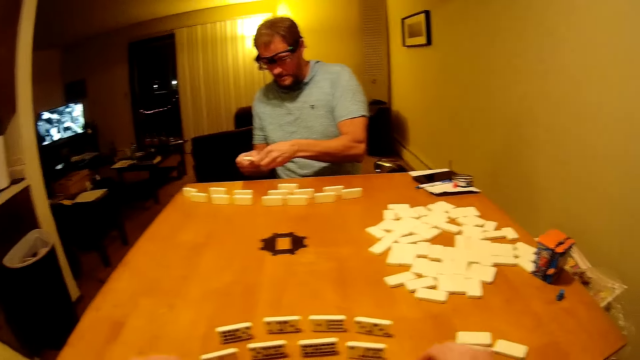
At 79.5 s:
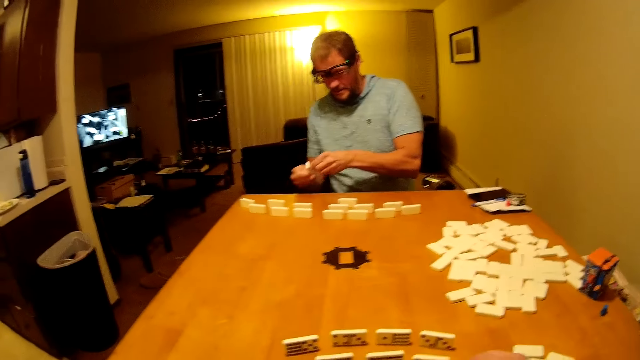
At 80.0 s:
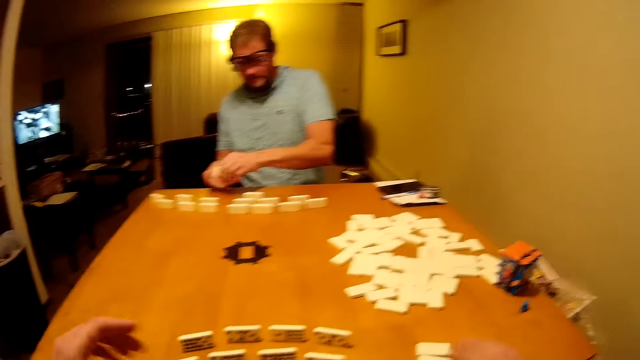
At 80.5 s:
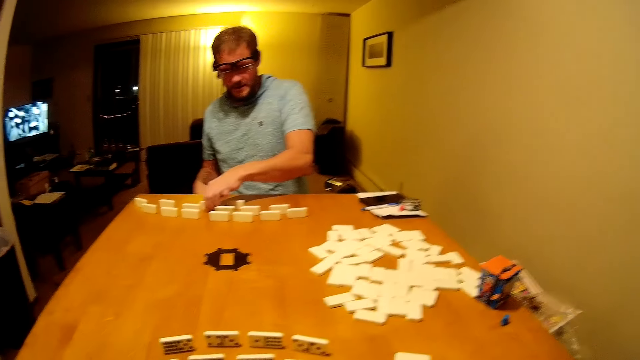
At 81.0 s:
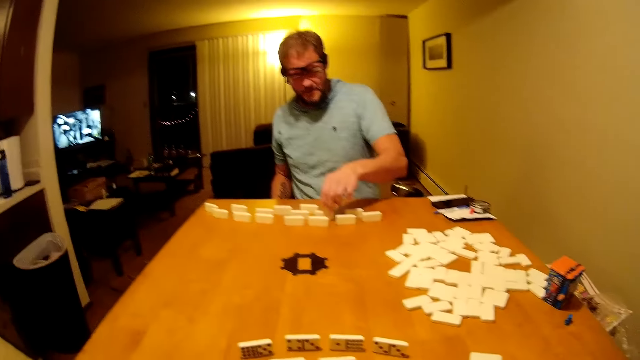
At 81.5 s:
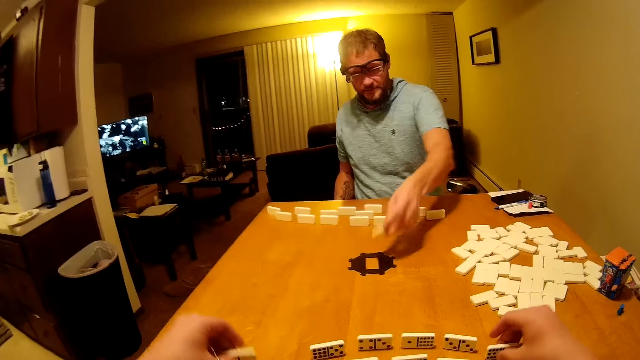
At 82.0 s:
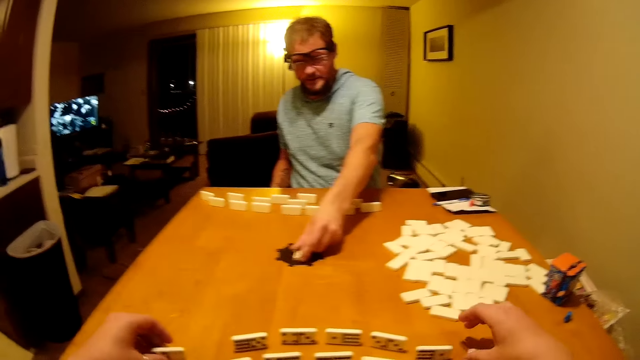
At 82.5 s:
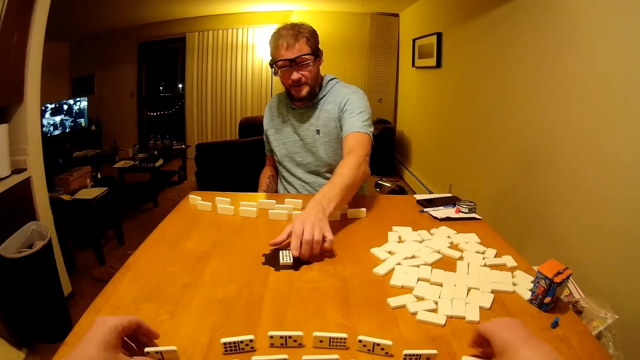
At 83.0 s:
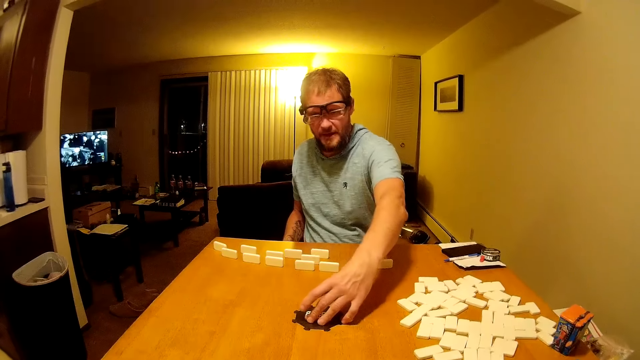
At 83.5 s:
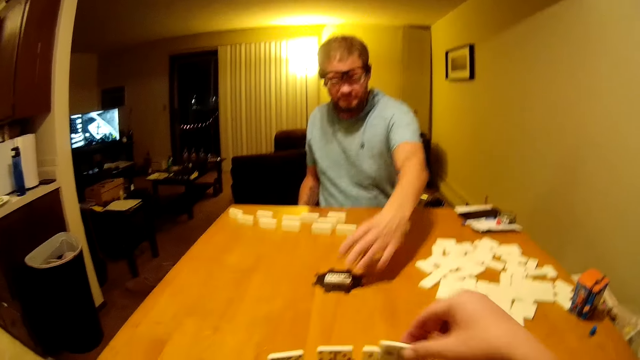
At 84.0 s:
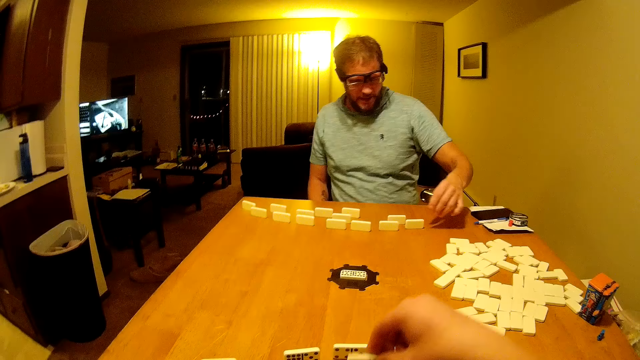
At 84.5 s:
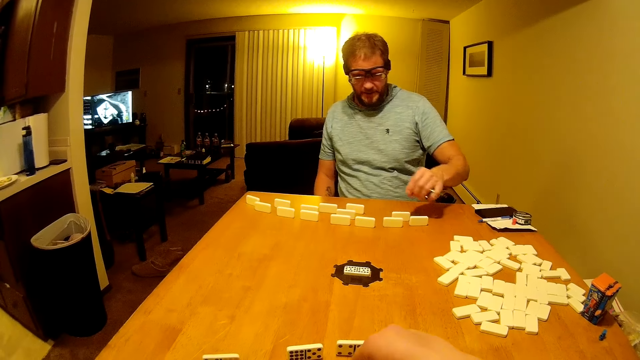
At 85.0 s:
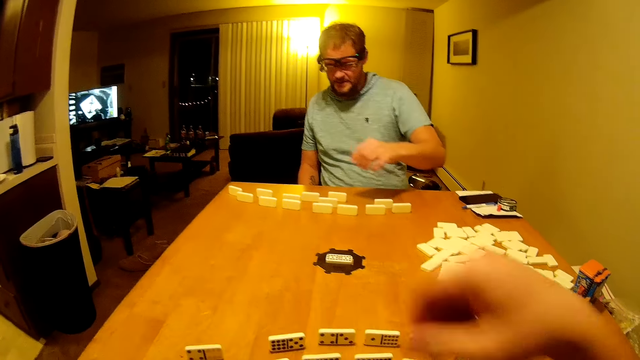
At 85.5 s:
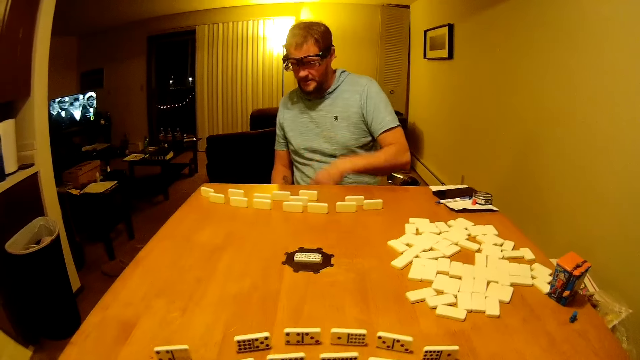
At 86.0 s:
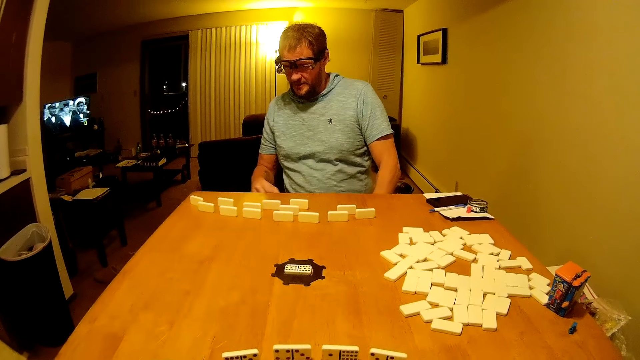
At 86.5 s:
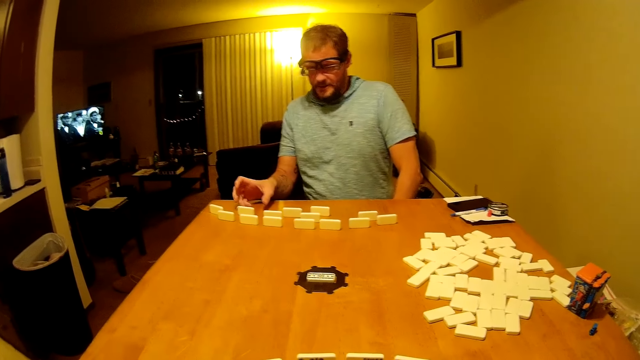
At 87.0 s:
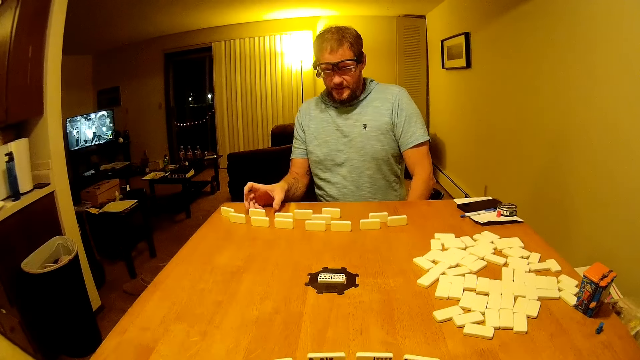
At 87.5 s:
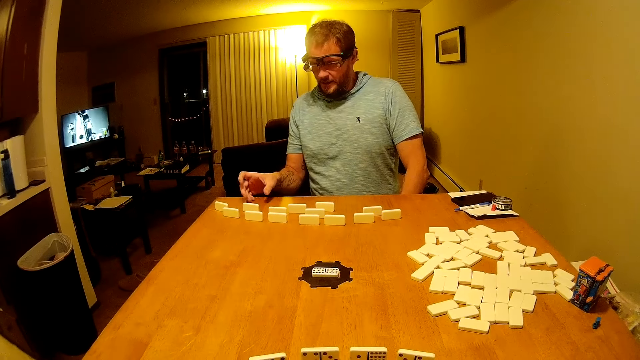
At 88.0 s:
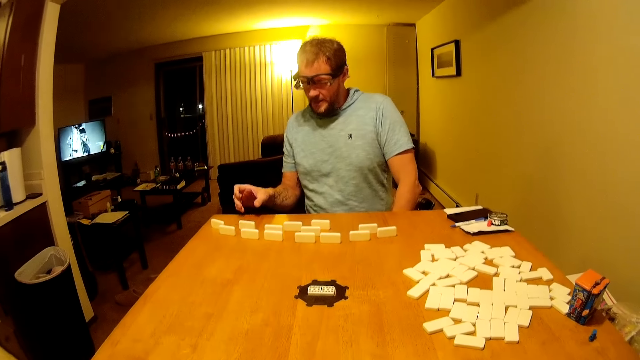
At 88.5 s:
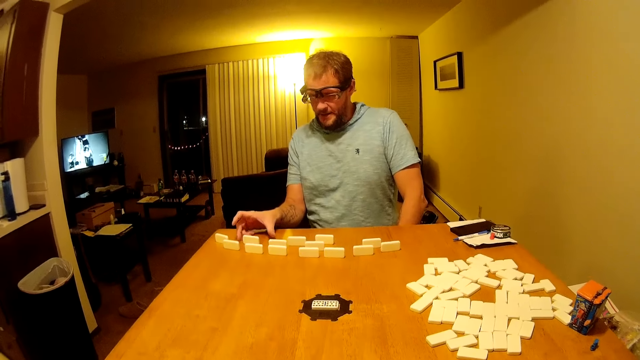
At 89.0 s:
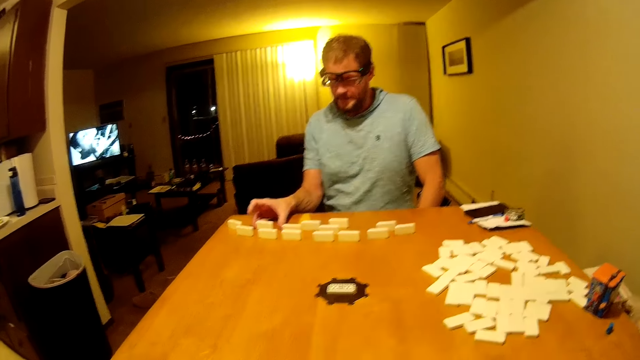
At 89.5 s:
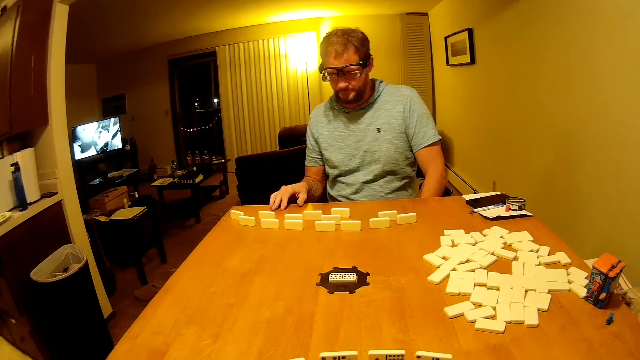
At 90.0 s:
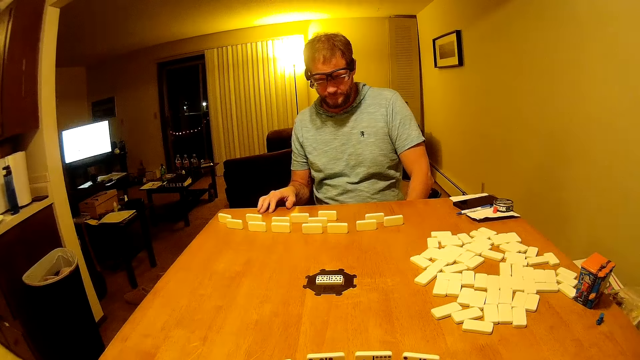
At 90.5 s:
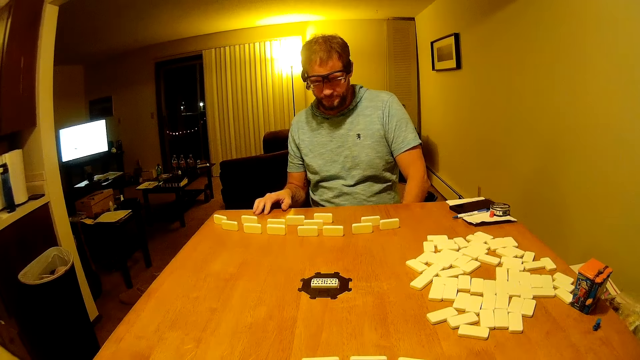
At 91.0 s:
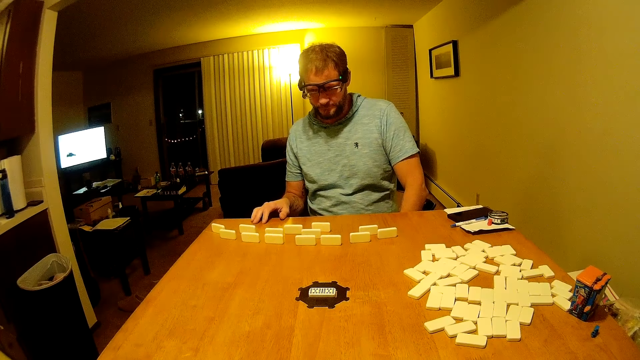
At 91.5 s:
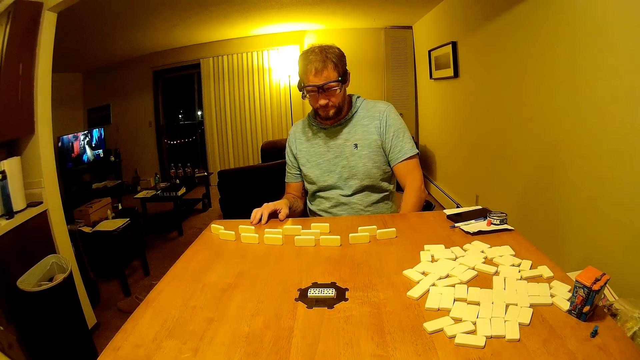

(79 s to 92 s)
A man places the domino piece on the table. The camera wearer speaks to the man. The man picks up the domino piece and places the domino piece on the table. The man puts the word board game on the center of the table. The man rotates the plastic piece on the table and stares at the domino pieces on the table. The camera wearer looks around. They arrange the word game board.

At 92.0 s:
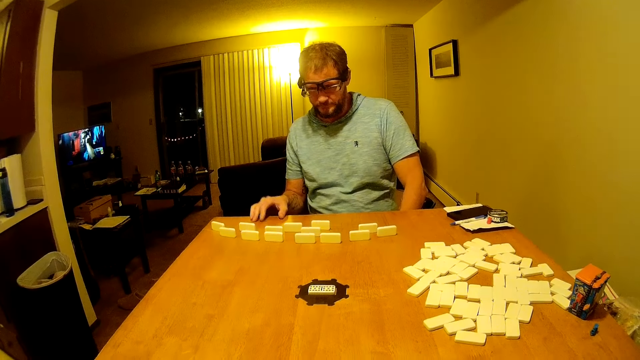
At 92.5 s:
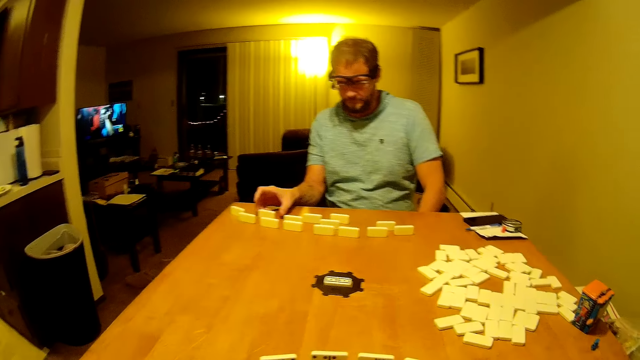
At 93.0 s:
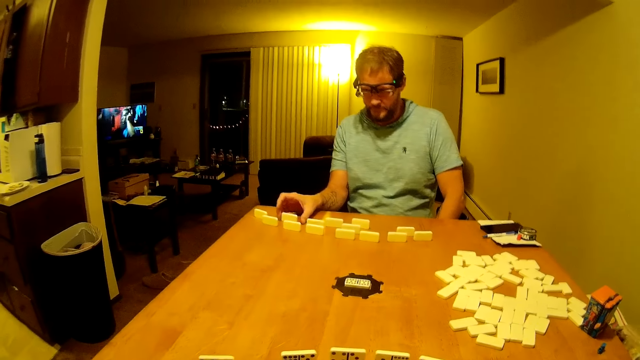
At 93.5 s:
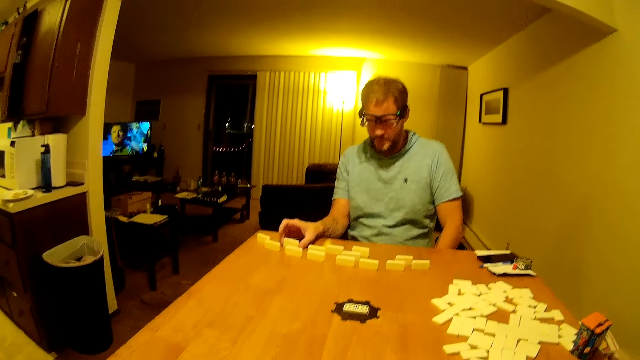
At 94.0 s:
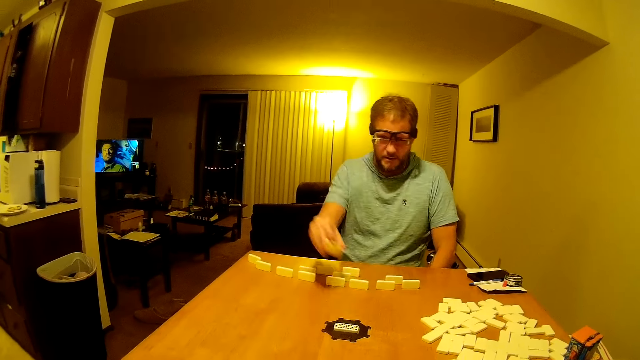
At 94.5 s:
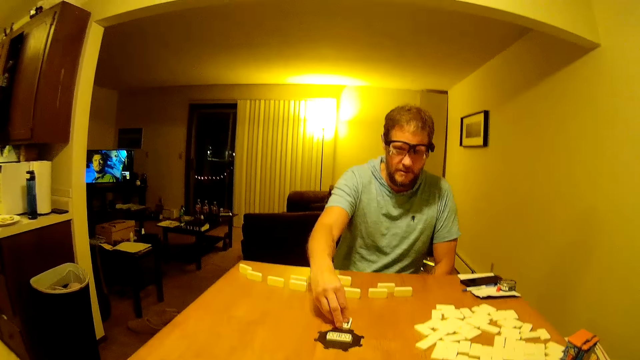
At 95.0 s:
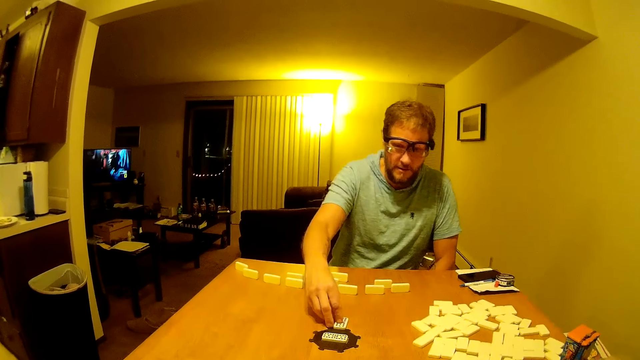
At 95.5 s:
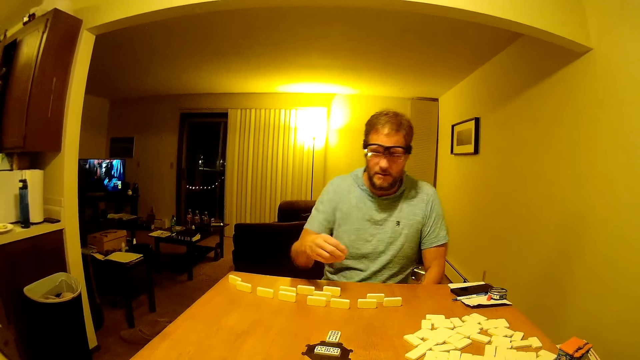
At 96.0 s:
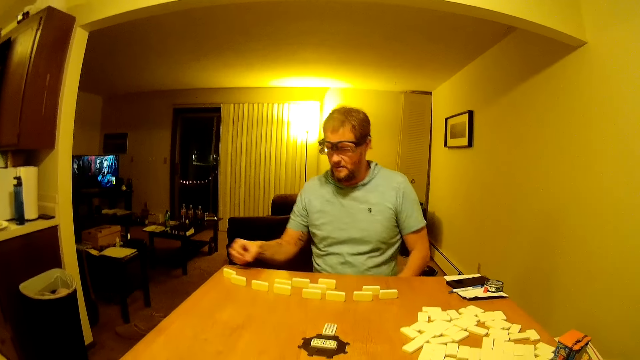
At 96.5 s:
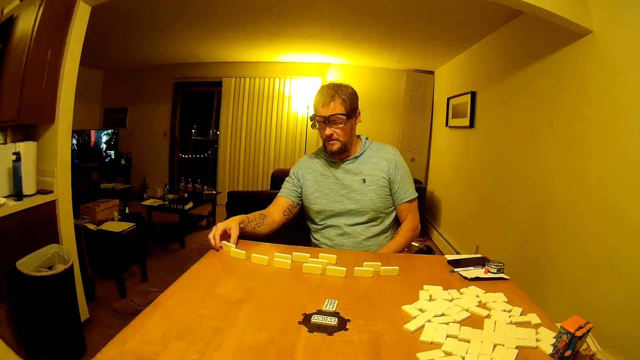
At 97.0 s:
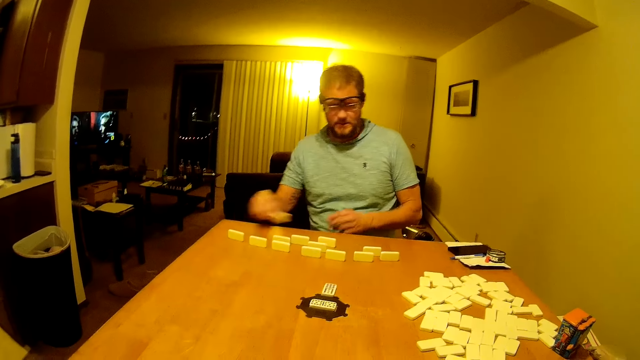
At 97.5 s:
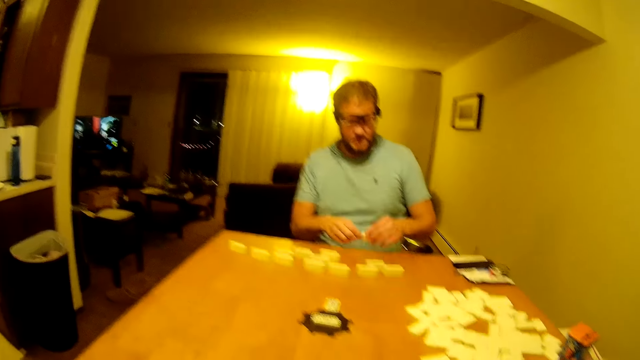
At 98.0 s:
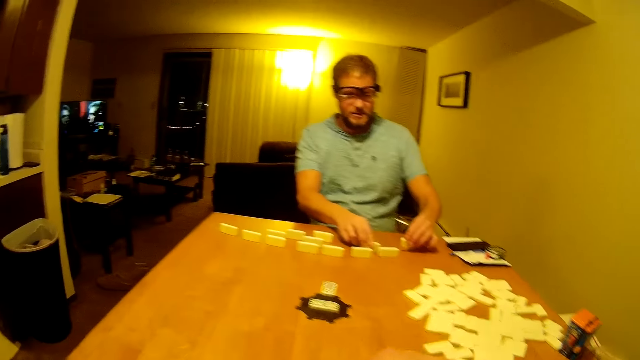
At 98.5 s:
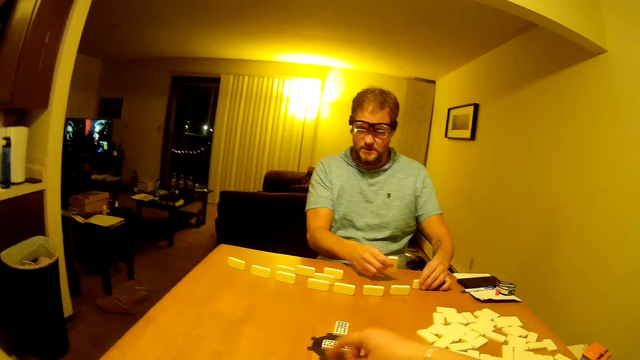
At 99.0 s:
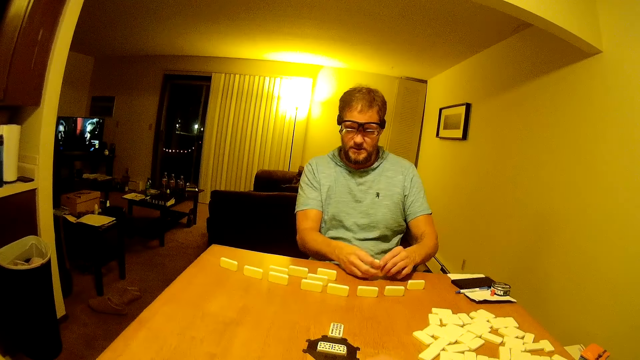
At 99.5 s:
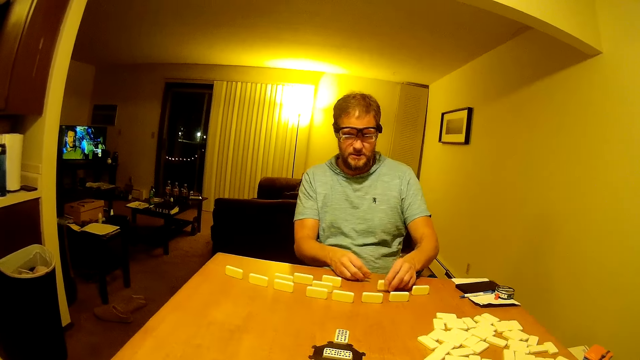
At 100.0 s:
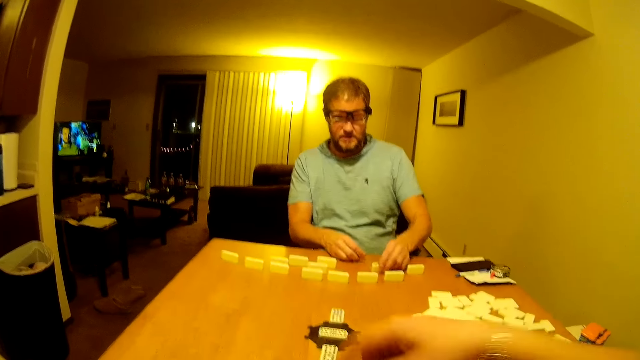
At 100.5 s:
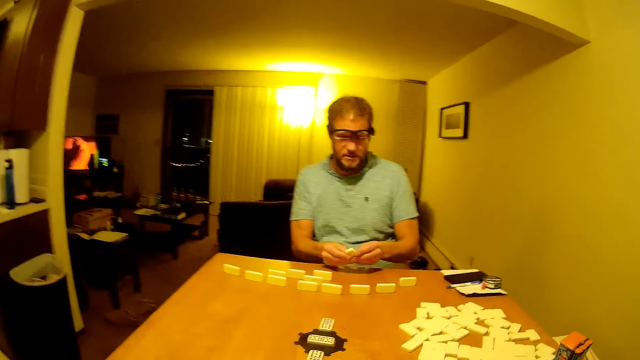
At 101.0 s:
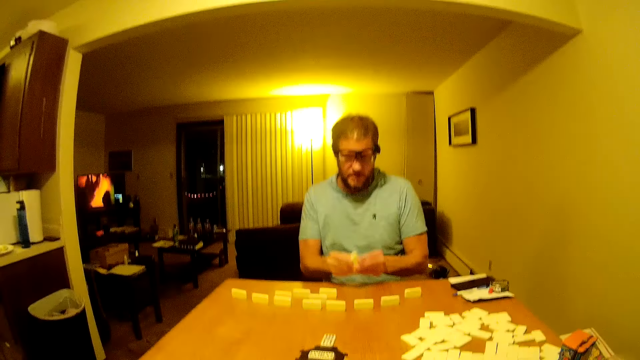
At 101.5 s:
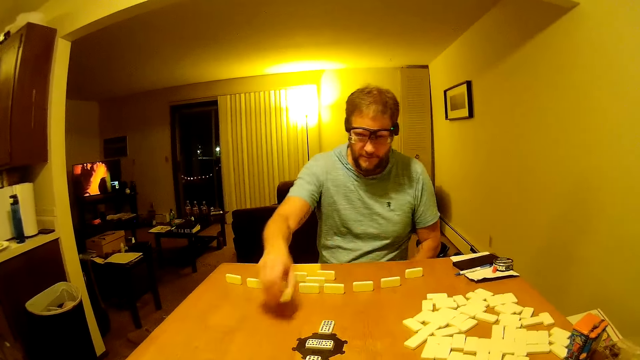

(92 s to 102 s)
A man picks up a domino piece and places the domino piece on the table. The man plays the word game board. The man places a hand on the table. The man picks up the domino piece, passes the domino piece to the left hand, and places the domino piece on the table. The camera wearer picks up the domino piece. The man picks up the domino piece. The camera wearer places the domino piece on the table. The man passes the domino piece to the left hand and places the domino piece on the table. The camera wearer plays the word game board. The man lifts the domino piece and passes the domino piece to the right hand.
